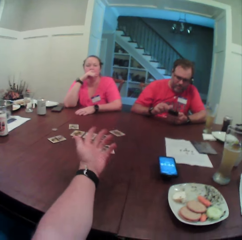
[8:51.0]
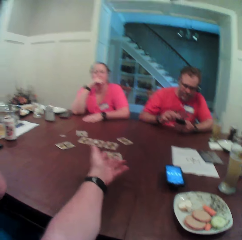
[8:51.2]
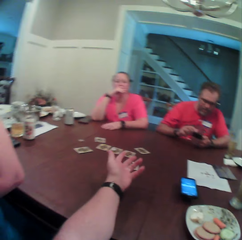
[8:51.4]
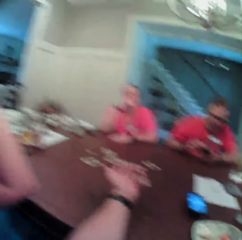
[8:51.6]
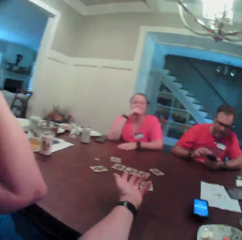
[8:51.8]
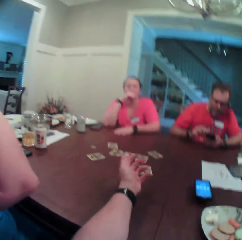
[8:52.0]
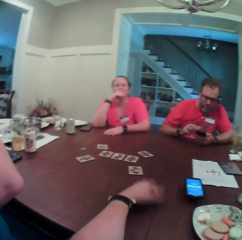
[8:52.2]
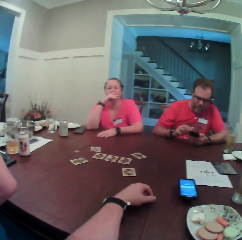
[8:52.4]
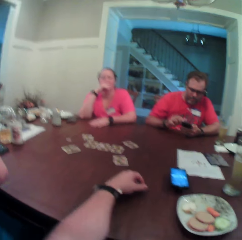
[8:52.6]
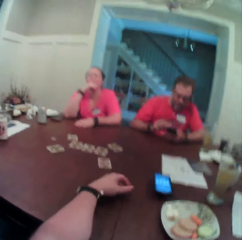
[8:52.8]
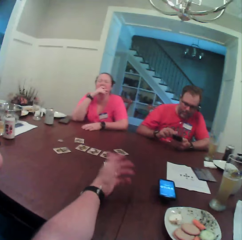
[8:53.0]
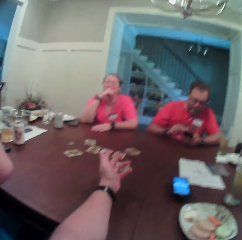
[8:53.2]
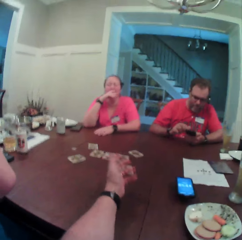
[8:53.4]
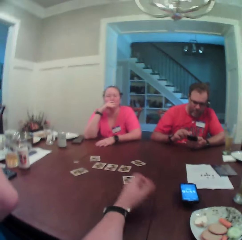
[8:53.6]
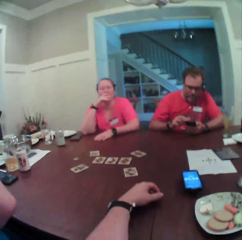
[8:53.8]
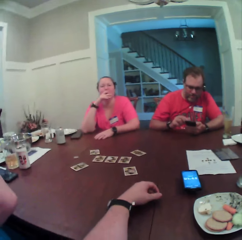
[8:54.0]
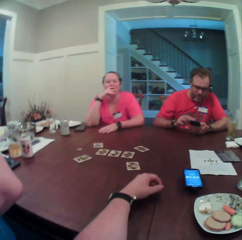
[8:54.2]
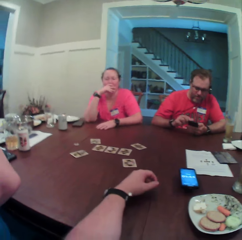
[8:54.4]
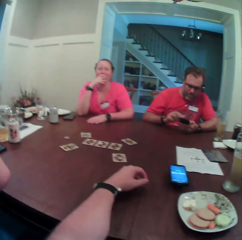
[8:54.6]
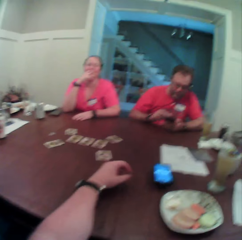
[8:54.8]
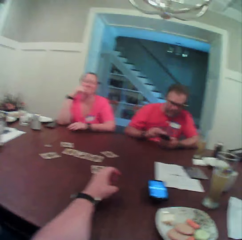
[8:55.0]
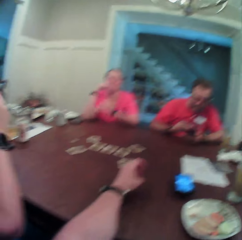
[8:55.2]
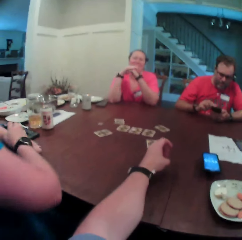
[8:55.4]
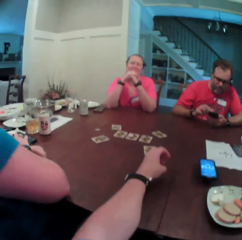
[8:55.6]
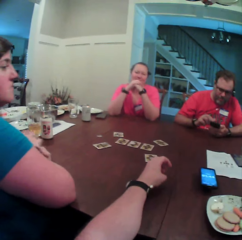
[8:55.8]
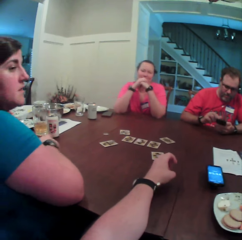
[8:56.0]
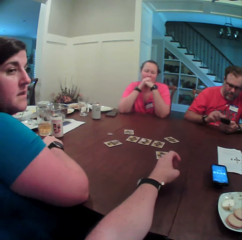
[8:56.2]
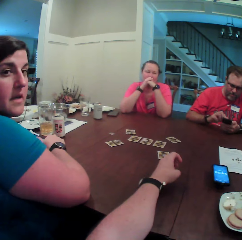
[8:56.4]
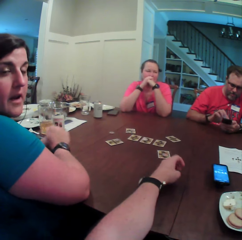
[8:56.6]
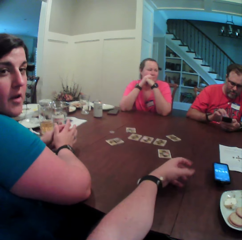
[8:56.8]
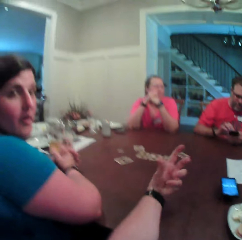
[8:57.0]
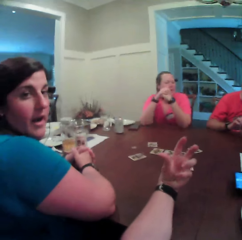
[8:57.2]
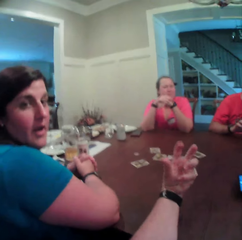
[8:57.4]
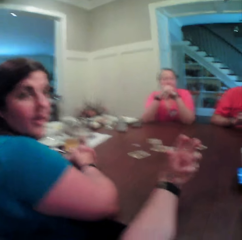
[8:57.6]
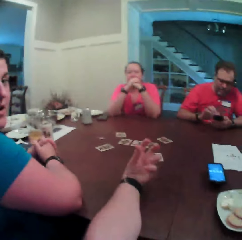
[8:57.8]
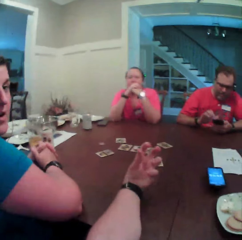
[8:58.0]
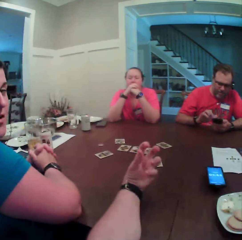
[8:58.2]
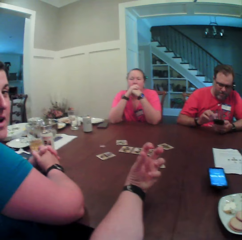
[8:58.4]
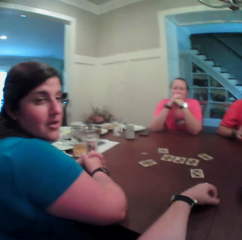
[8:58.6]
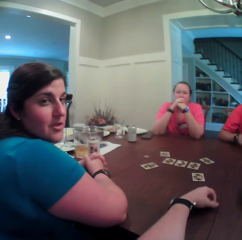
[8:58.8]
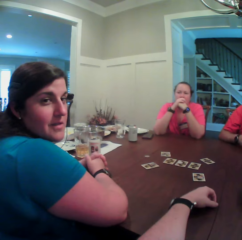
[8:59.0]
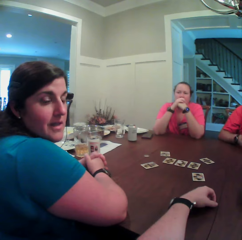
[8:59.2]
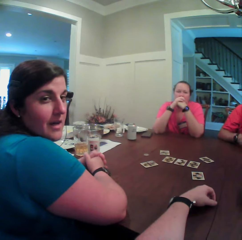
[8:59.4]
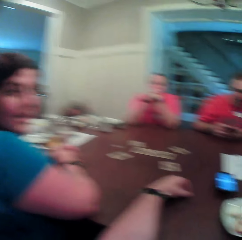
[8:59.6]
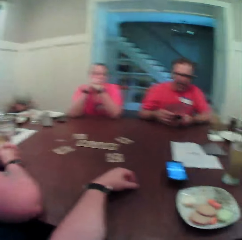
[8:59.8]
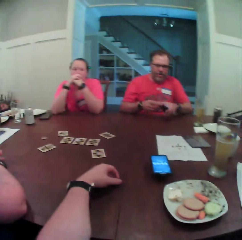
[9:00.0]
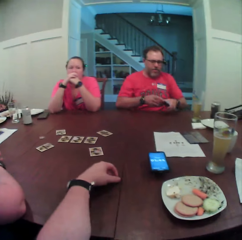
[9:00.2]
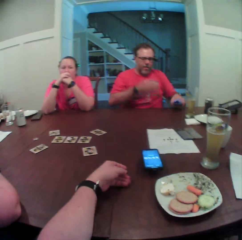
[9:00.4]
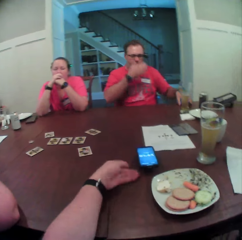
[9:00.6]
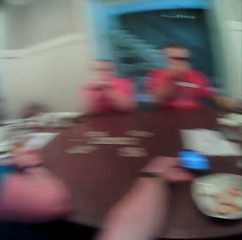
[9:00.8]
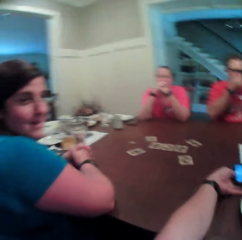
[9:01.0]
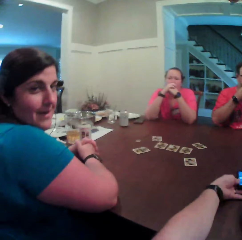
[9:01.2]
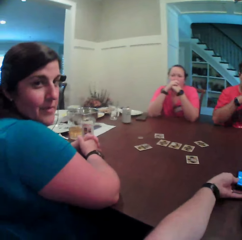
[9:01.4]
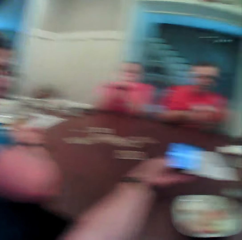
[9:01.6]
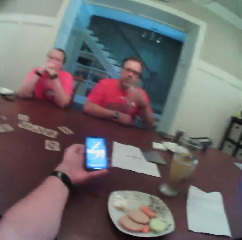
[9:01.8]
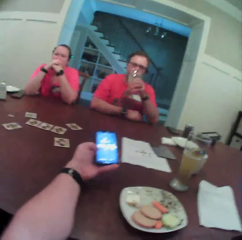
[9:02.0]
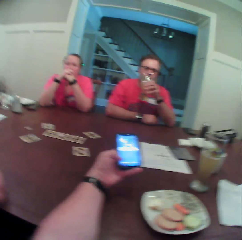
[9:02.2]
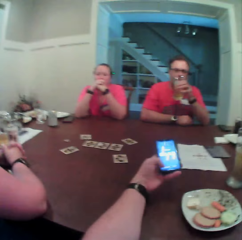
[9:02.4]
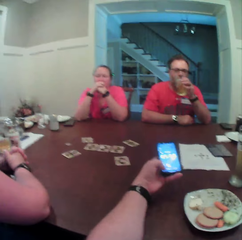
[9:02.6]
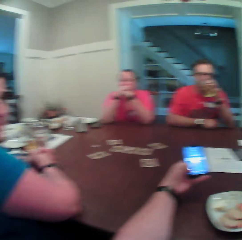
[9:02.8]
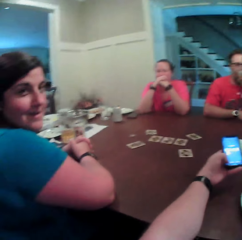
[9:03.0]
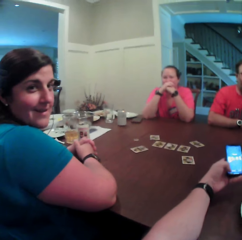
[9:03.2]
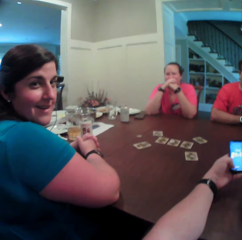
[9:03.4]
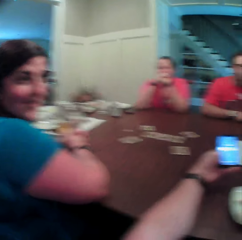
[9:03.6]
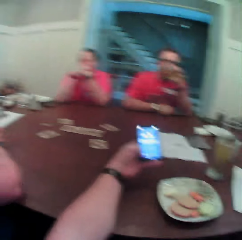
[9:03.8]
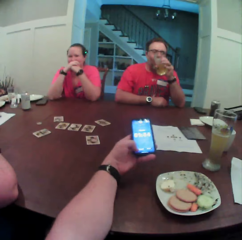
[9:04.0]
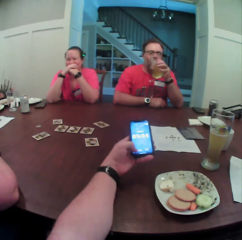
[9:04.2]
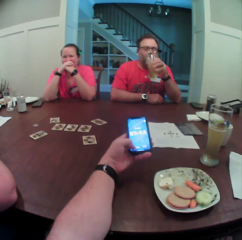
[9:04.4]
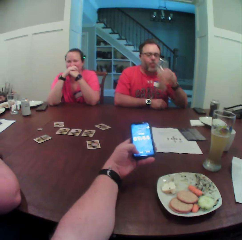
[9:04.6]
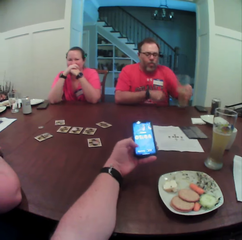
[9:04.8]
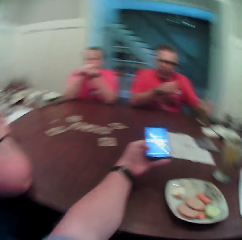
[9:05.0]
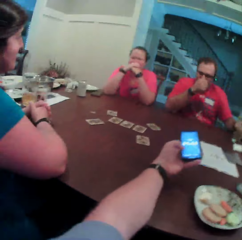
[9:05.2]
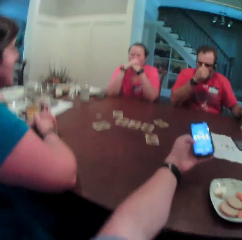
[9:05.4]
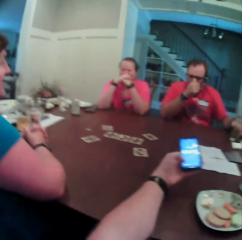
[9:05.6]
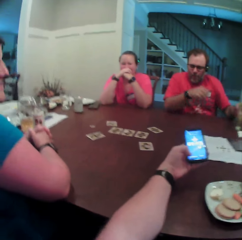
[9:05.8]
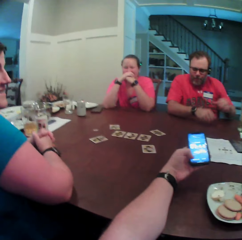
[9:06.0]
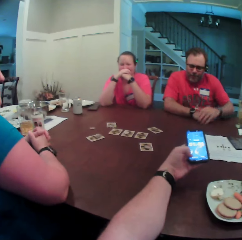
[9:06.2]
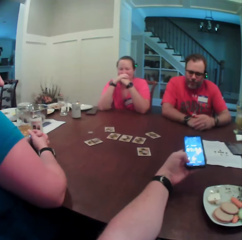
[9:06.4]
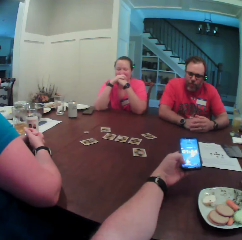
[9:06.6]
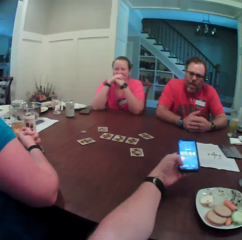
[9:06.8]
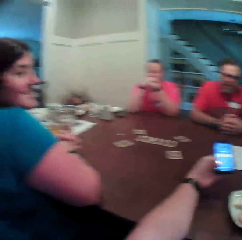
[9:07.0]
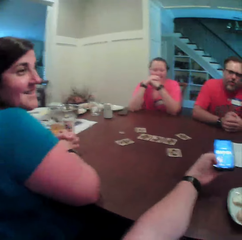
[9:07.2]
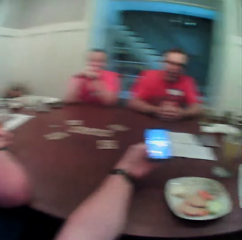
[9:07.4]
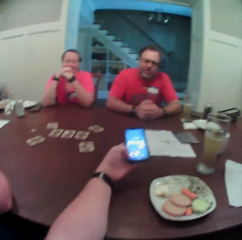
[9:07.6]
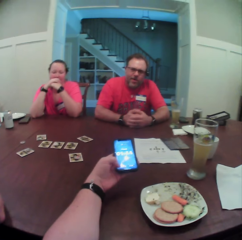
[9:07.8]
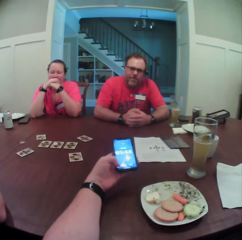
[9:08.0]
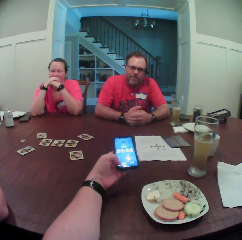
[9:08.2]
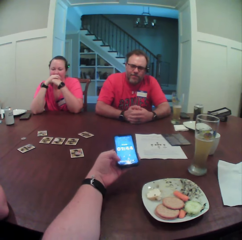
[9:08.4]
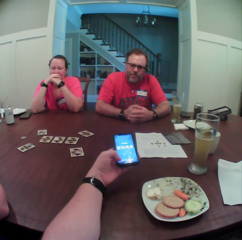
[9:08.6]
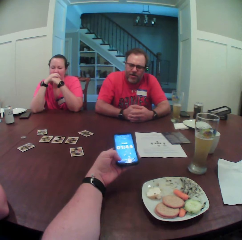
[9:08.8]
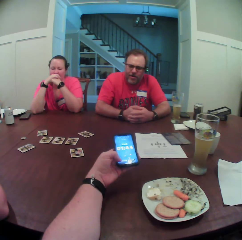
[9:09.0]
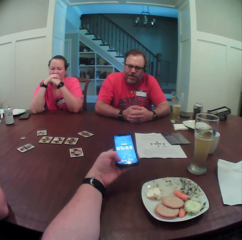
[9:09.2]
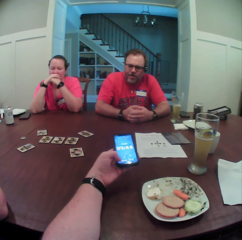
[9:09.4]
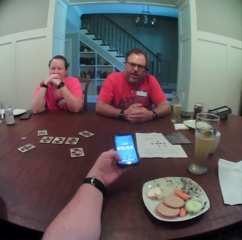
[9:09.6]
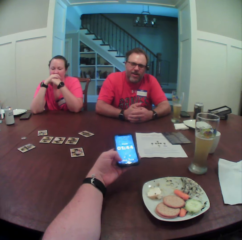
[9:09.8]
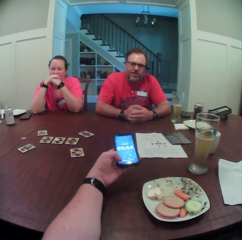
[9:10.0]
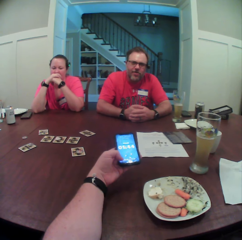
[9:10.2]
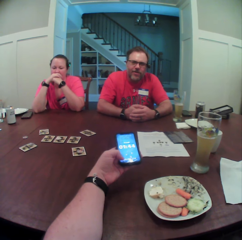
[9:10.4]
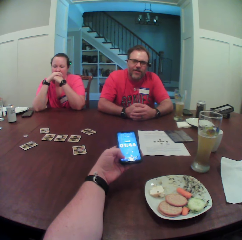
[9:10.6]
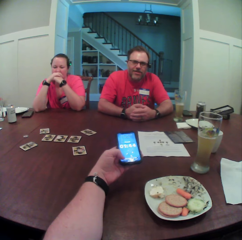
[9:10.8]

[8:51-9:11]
A woman drops her hands on the table. A man drops the phone on the table with his left hand and touches his face with his right hand. The camera wearer picks up the phone from the table with his left hand. The man drops his right hand on the table. The man picks up a glass of beer from the table with his left hand and drinks beer from the glass of beer in his left hand. The camera wearer presses the phone in his left hand with his left hand. The man drops the glass of beer on the table with his left hand, touches his face with his right hand and folds his hands.

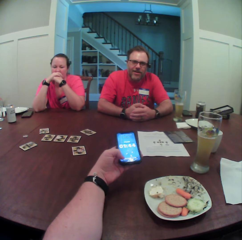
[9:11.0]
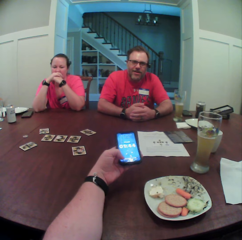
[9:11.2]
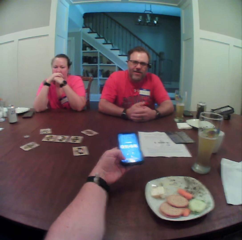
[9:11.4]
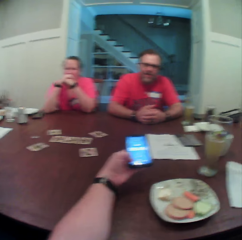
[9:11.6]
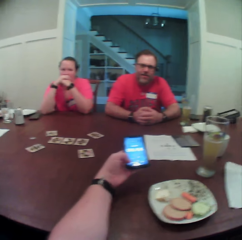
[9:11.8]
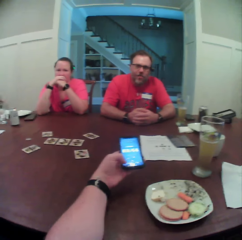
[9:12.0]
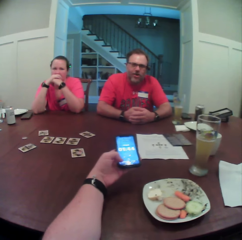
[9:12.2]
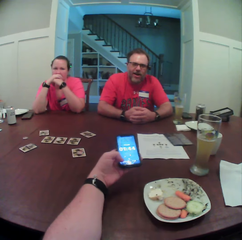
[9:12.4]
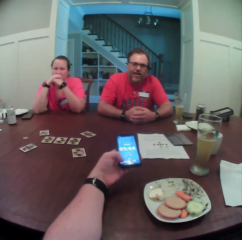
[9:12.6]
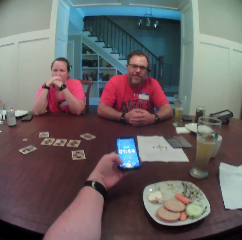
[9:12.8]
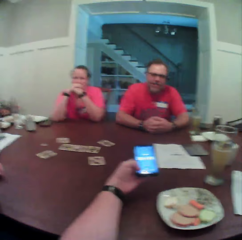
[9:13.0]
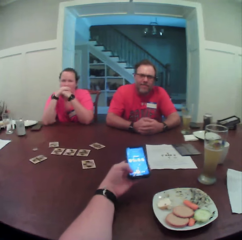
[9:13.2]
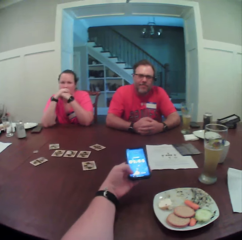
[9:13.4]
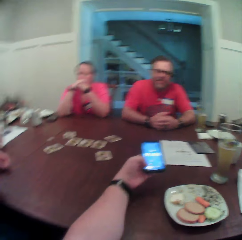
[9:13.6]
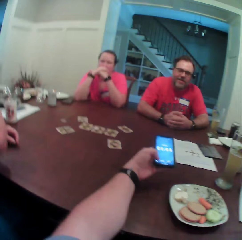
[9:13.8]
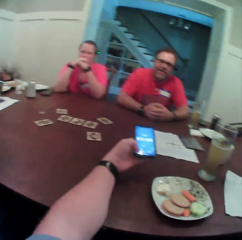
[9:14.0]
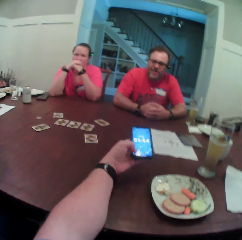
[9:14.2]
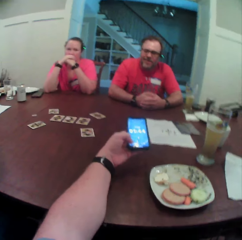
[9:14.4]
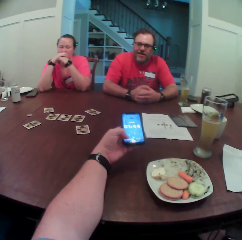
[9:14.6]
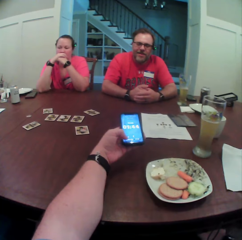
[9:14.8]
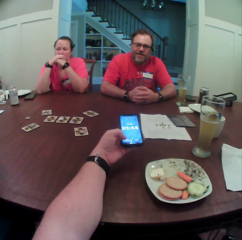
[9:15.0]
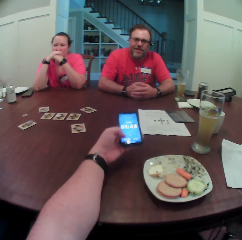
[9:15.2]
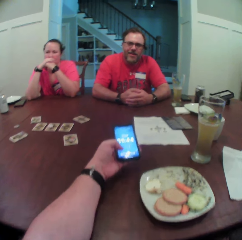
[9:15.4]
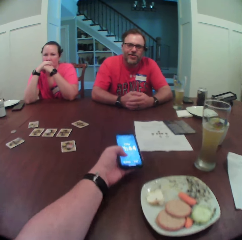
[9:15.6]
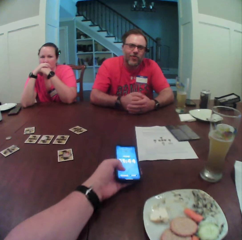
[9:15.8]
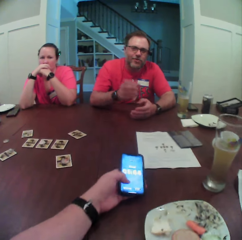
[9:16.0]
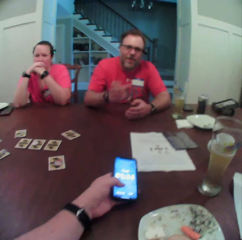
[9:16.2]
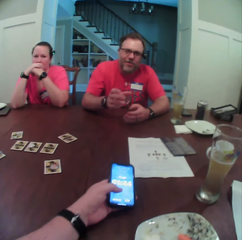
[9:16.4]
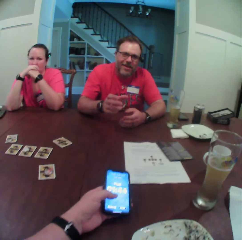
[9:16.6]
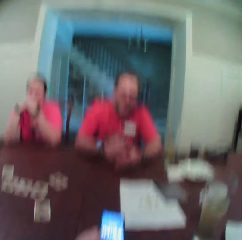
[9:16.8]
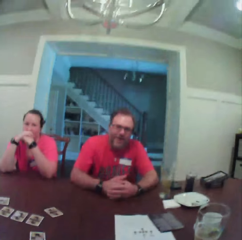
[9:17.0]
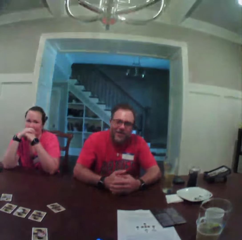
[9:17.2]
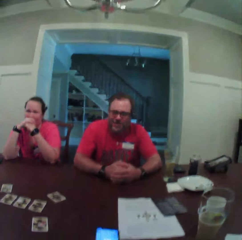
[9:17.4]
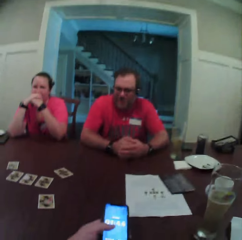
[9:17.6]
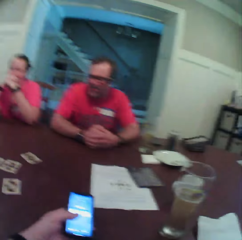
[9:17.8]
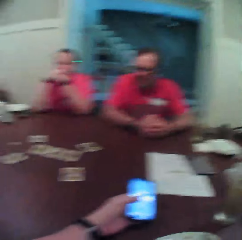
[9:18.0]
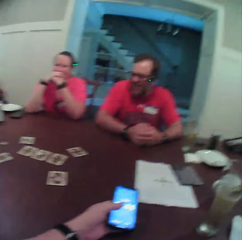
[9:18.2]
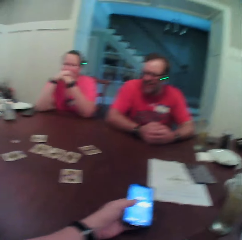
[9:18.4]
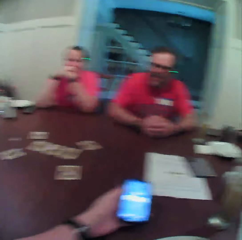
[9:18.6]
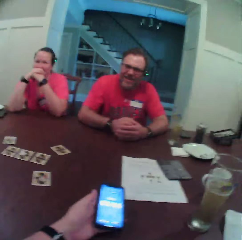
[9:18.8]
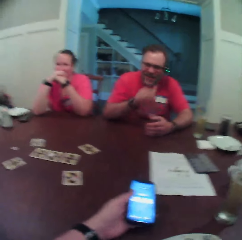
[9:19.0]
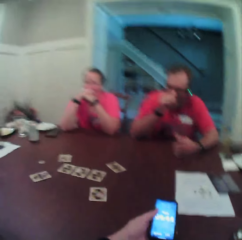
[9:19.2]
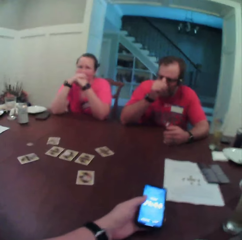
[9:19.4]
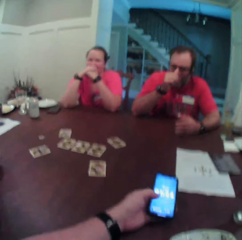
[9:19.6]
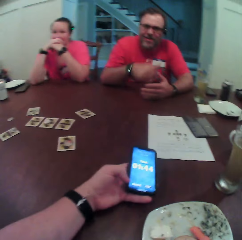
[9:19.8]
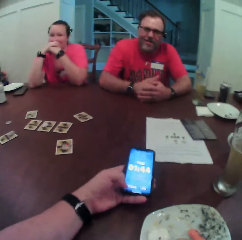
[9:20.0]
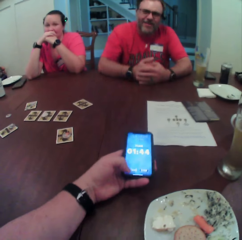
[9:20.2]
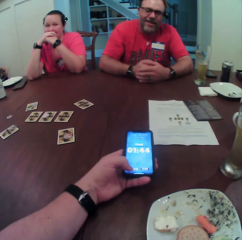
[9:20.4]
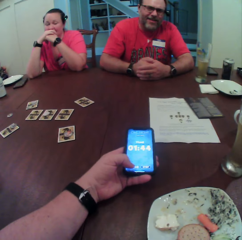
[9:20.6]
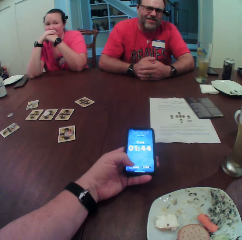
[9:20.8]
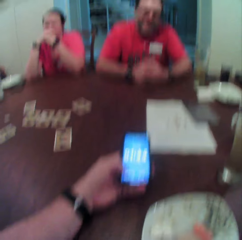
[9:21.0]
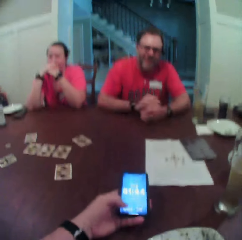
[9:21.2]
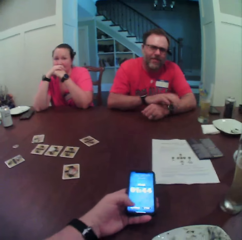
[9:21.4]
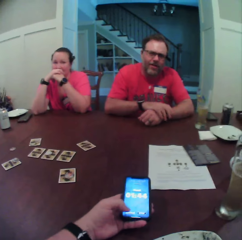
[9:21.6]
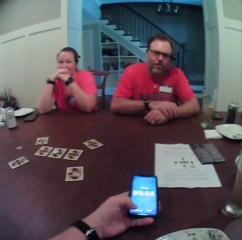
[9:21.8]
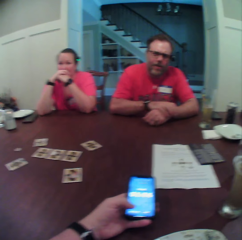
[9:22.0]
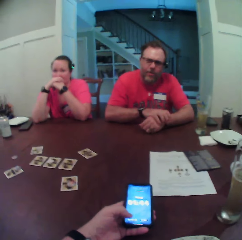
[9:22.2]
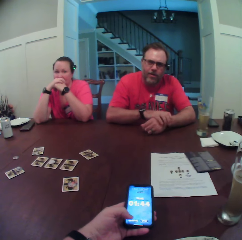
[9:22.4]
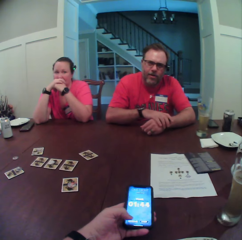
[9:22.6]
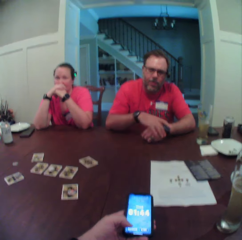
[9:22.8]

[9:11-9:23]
A man lifts his right hand from the table and drops his right hand on the table. He adjusts his glasses with his right hand. He adjusts a wristwatch on his left hand with his right hand.
